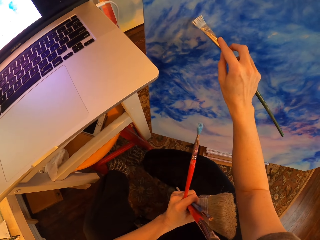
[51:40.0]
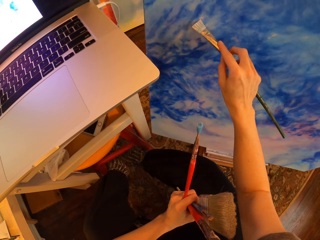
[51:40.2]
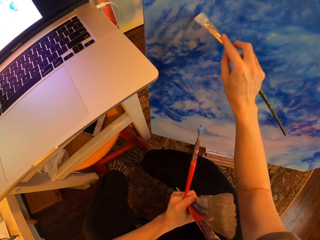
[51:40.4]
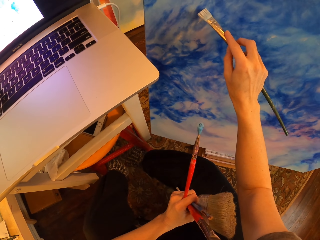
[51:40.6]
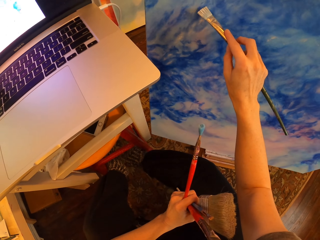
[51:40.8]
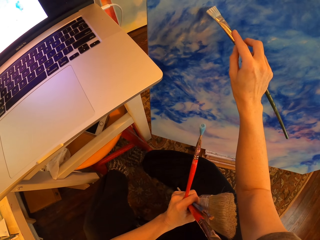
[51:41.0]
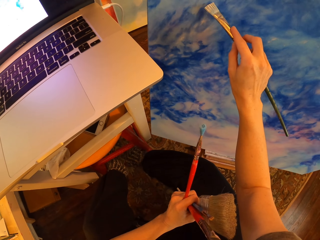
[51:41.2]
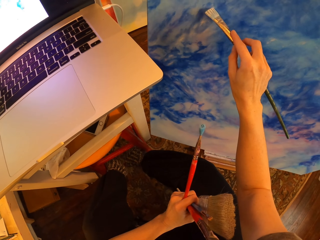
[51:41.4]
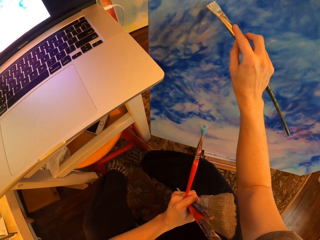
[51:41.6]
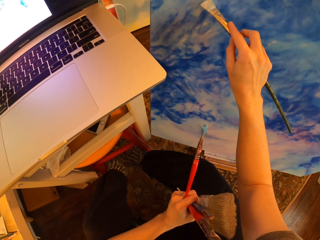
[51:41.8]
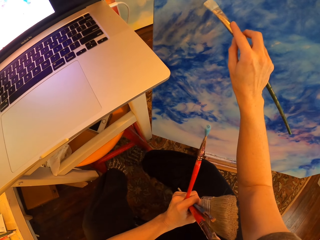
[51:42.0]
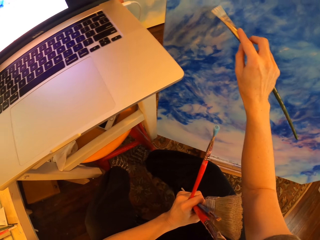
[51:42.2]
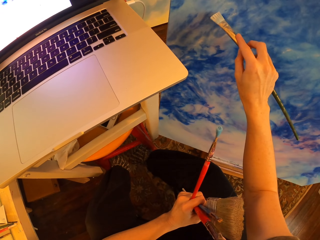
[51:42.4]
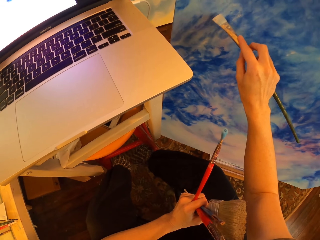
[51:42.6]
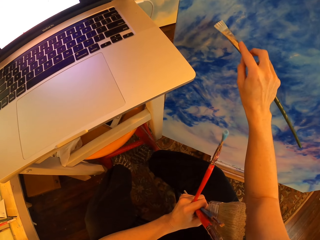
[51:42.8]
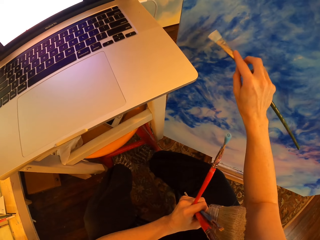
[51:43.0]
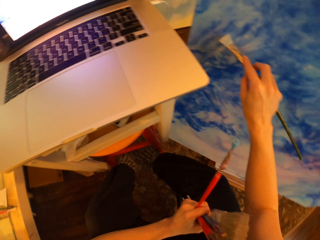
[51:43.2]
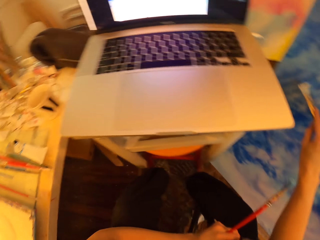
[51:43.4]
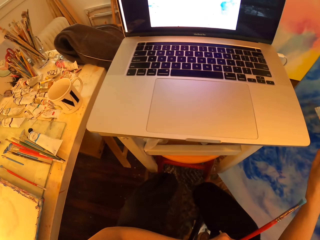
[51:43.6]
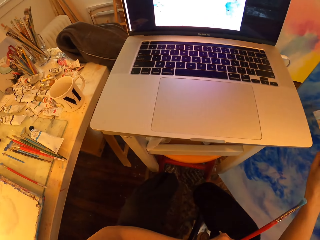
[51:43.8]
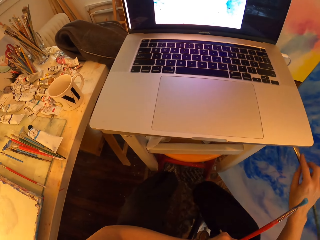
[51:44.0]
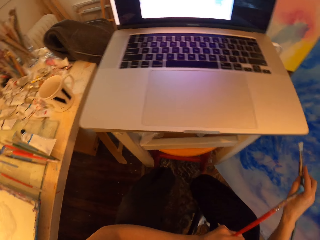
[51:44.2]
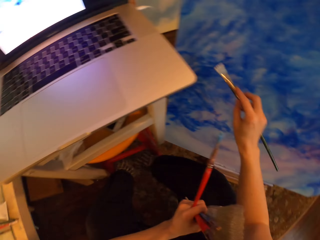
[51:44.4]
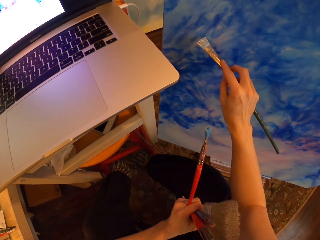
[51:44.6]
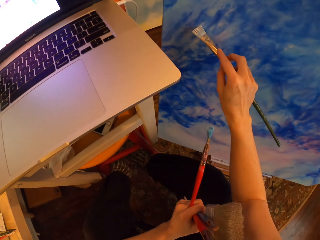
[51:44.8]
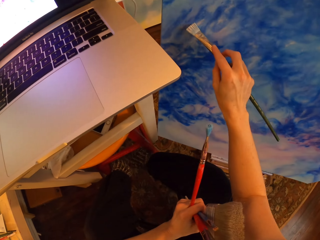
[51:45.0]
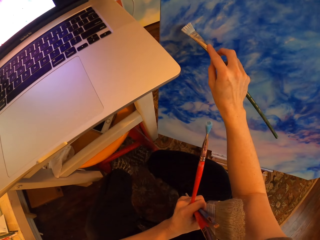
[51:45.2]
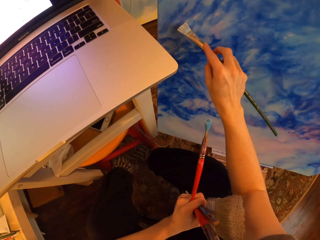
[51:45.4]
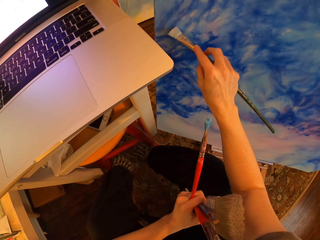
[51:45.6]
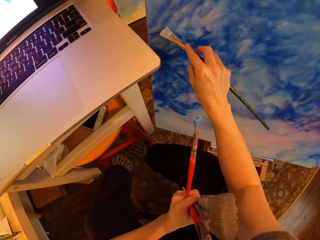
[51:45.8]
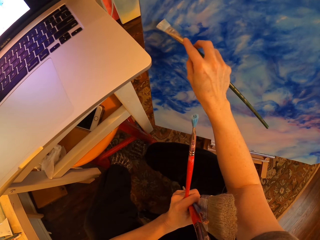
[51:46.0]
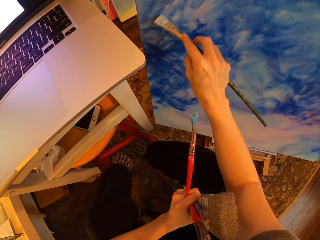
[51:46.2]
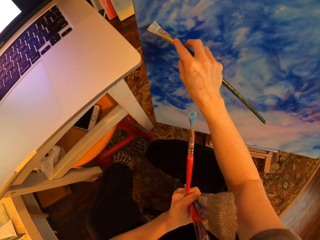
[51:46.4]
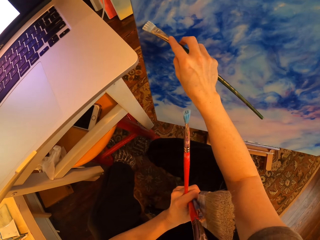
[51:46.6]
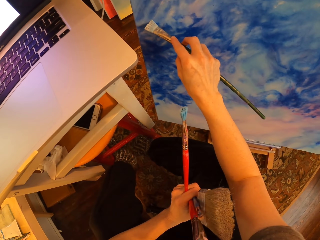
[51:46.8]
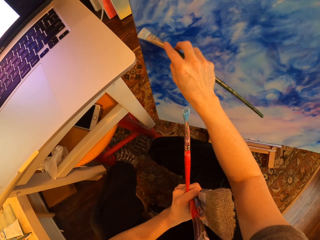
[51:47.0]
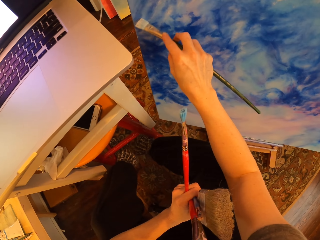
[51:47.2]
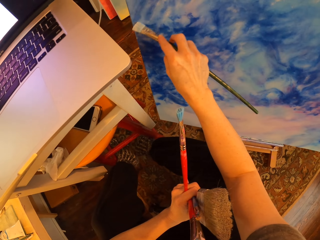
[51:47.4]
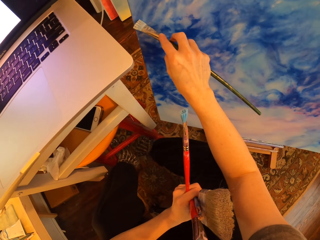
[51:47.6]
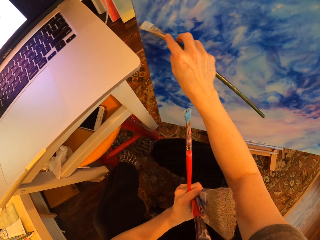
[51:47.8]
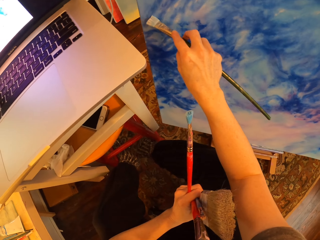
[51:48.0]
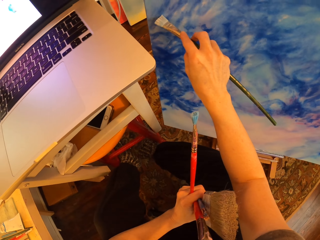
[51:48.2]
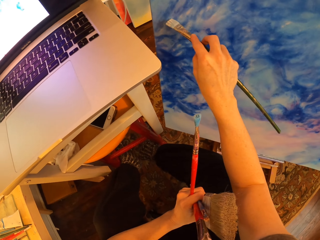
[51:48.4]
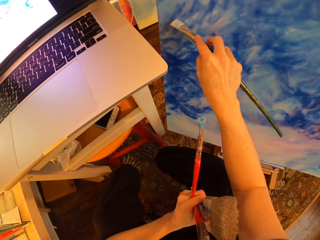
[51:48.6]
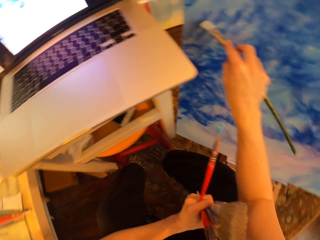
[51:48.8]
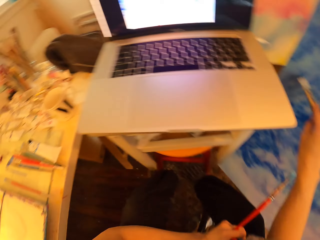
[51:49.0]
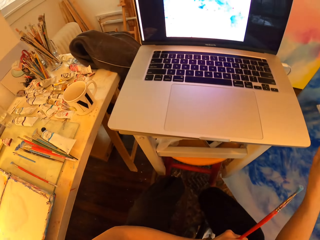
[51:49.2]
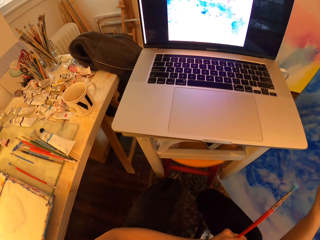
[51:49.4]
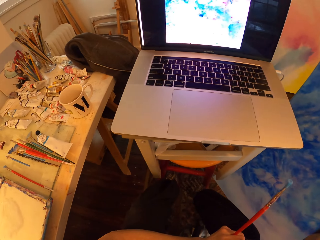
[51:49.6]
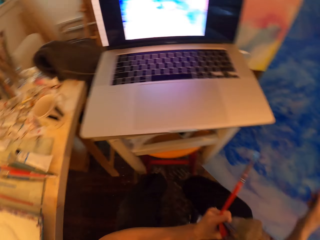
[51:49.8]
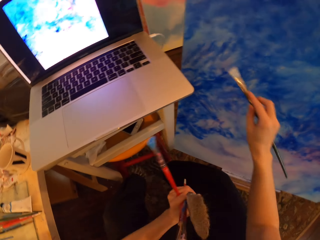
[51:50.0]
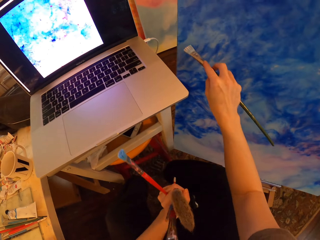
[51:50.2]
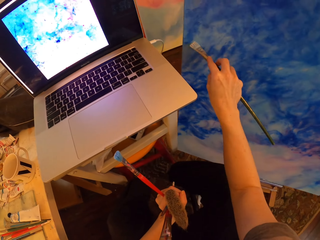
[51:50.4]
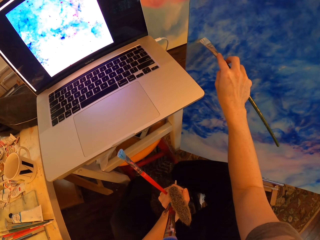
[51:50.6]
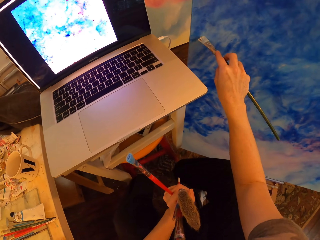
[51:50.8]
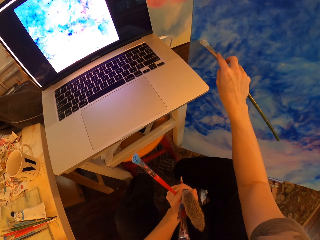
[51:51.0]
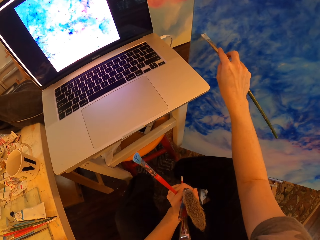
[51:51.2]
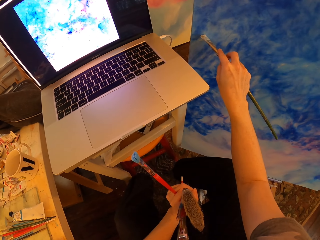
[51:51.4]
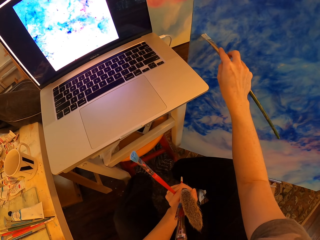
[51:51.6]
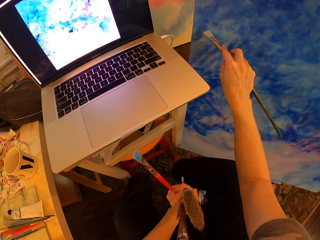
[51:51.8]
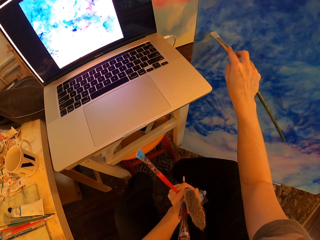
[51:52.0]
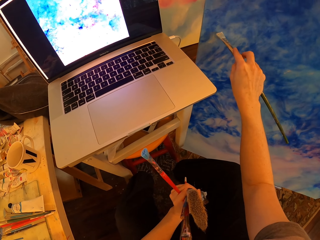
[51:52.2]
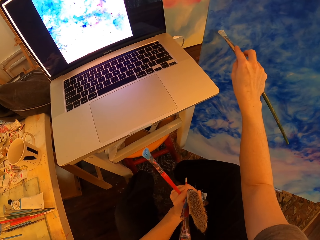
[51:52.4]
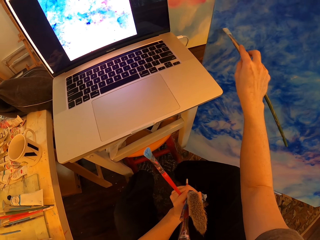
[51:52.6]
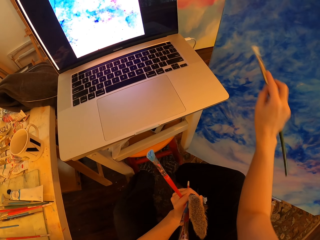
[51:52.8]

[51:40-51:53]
The camera wearer paints a board. They turn to the side. They stare at the laptop and hold brushes. They paint on the canvas with an art brush and hold the brushes. They paint the board. They turn to the side. They stare at the laptop and hold the brushes. They paint on the canvas with the art brush and hold the brushes.

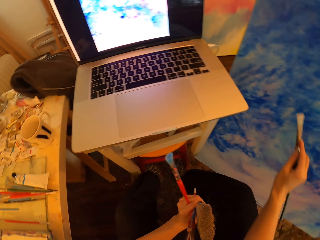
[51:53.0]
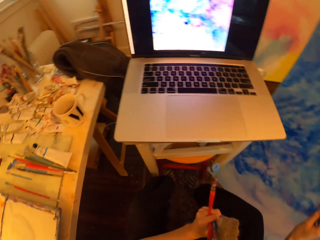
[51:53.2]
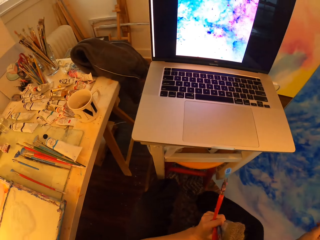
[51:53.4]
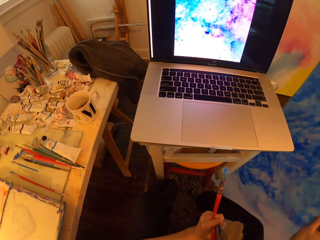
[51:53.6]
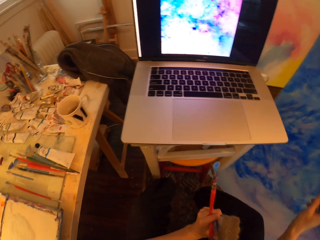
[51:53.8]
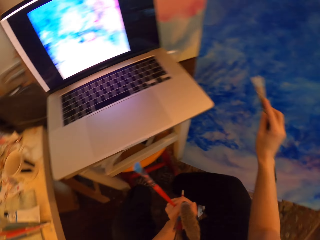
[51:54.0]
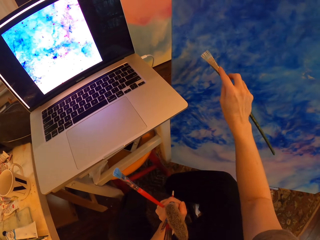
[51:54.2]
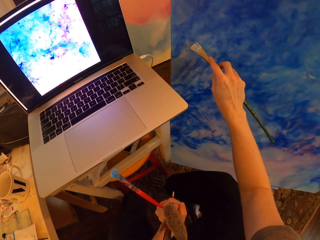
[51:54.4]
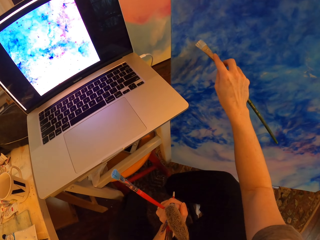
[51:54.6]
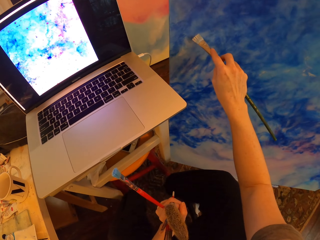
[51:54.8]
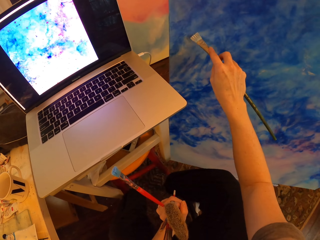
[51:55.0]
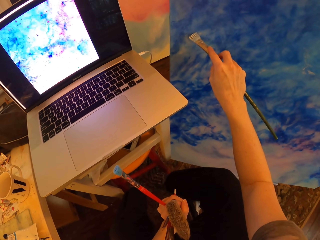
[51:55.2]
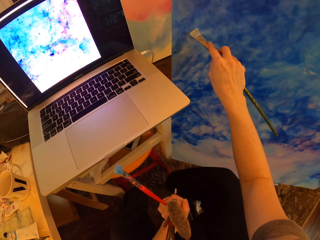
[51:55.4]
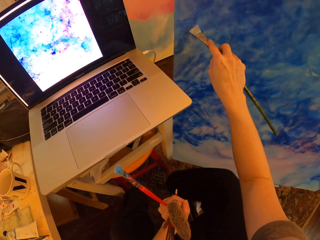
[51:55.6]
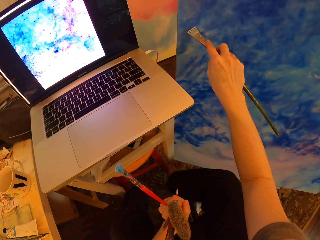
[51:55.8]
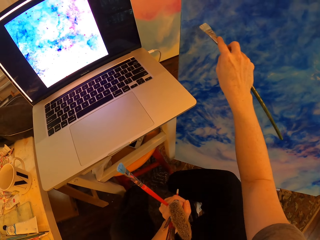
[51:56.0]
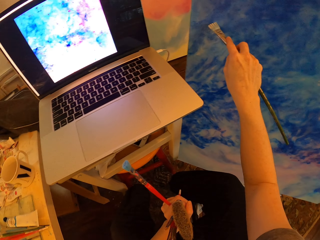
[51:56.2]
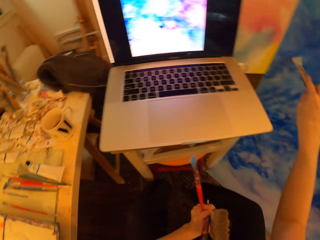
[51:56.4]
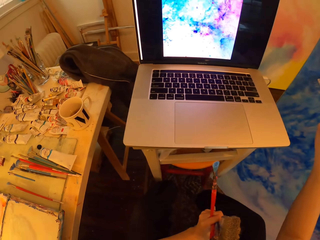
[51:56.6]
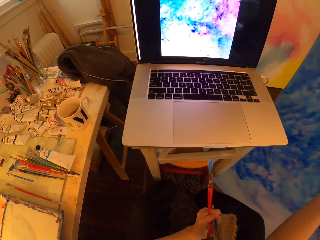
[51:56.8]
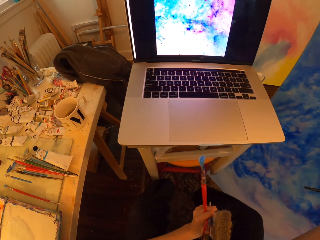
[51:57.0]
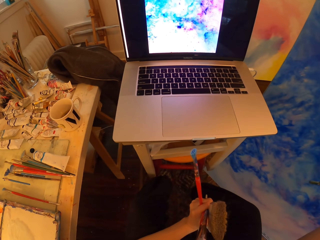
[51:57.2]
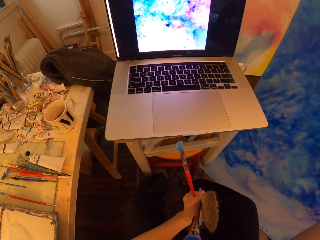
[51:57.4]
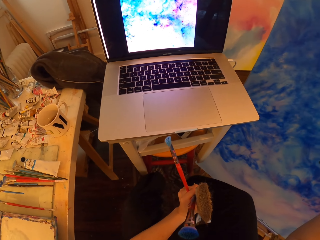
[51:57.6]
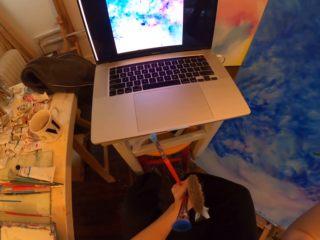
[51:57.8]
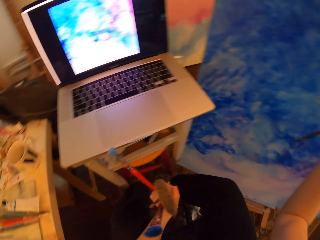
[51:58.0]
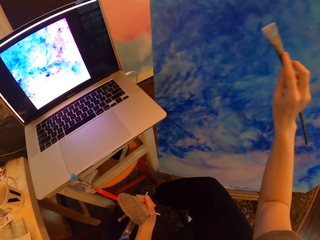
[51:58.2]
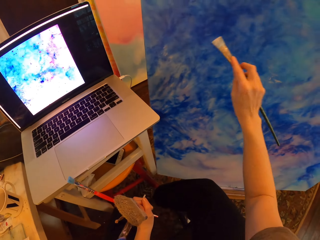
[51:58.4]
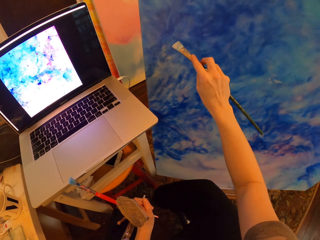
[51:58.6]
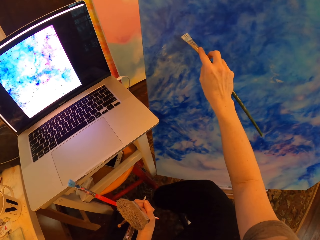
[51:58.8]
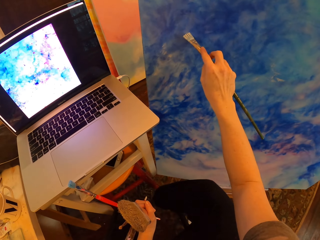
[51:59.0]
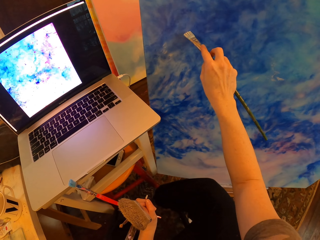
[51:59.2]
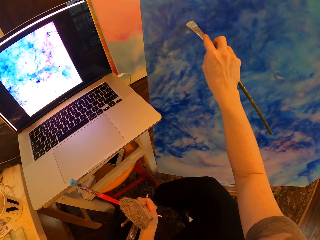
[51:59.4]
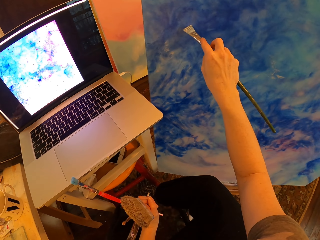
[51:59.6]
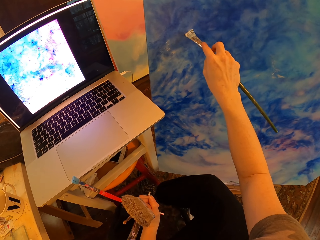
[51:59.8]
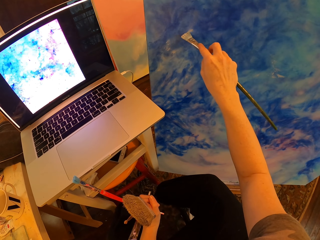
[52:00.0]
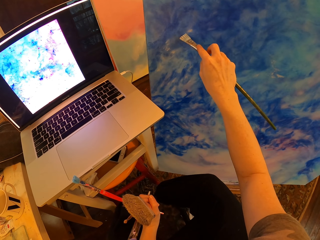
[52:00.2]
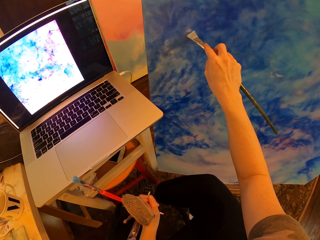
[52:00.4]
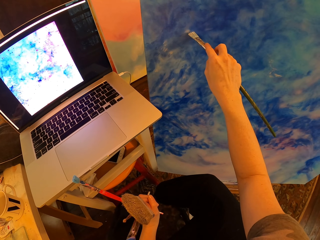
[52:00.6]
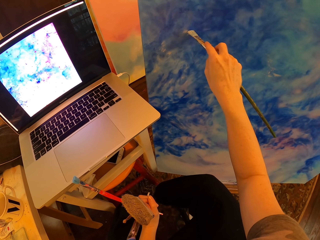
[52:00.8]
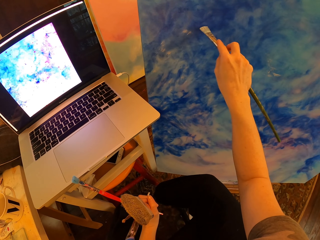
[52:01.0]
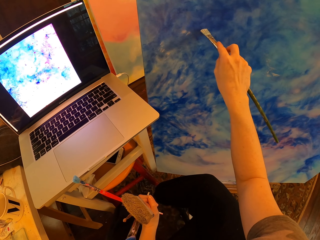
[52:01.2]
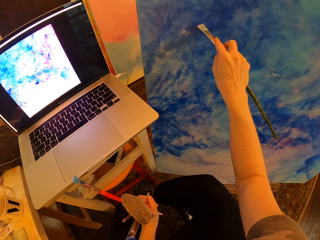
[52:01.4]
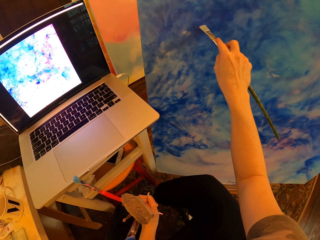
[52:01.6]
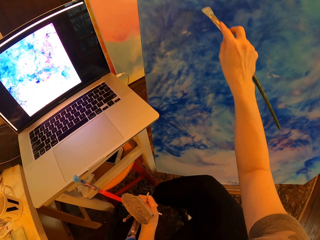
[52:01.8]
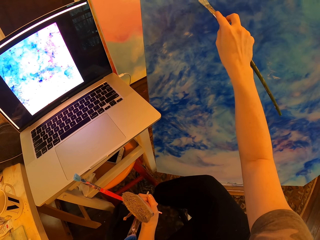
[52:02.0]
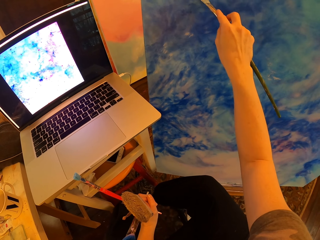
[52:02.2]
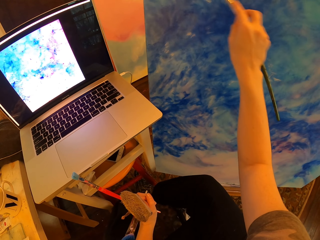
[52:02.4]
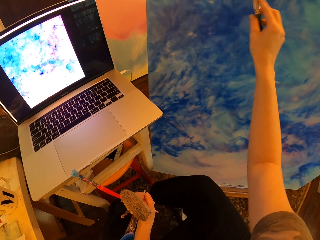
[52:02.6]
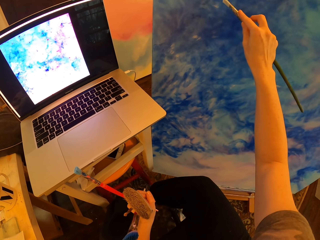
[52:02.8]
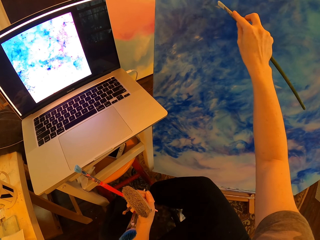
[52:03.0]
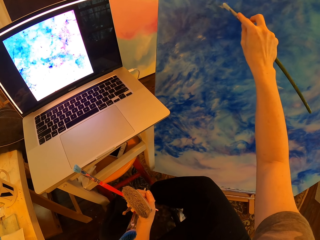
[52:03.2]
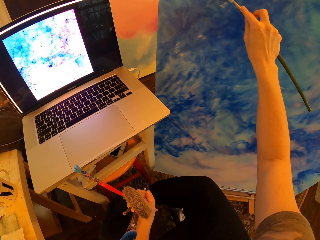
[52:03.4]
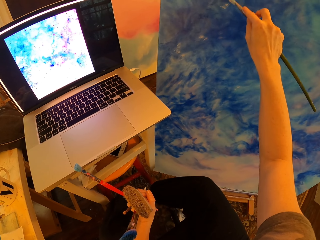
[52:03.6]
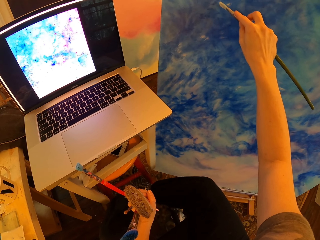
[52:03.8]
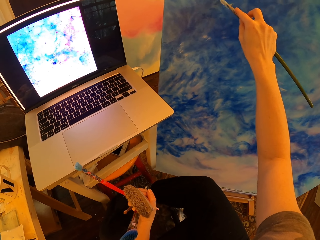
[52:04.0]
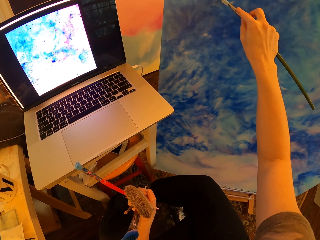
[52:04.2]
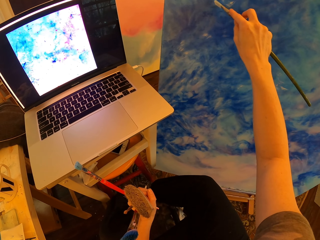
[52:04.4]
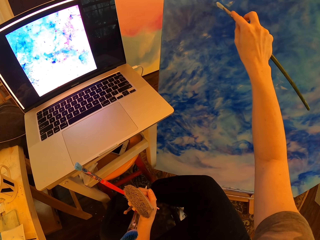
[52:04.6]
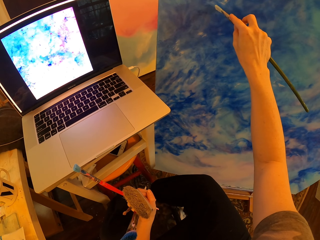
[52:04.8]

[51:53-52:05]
The camera wearer stares at the laptop, holds paint brushes and turns to the side. They paint on the canvas with an art brush and hold the brushes. They turn to the side. They stare at the laptop and hold the brushes. They turn to the side. They hold the brushes and paint on the canvas with the art brush.
